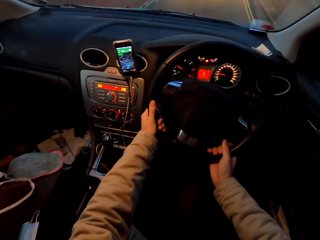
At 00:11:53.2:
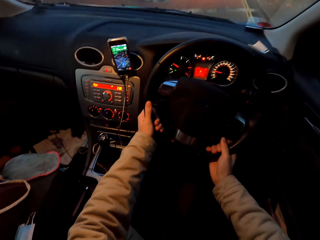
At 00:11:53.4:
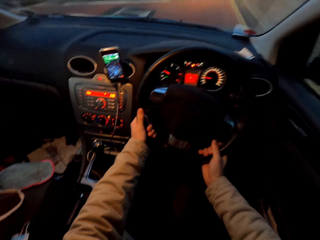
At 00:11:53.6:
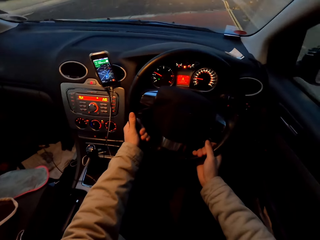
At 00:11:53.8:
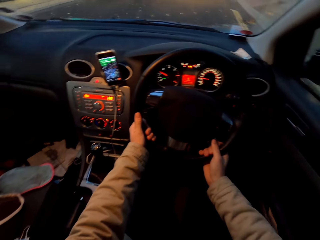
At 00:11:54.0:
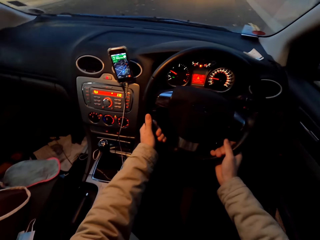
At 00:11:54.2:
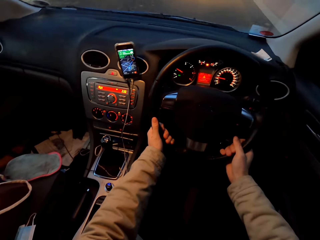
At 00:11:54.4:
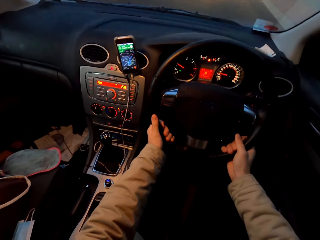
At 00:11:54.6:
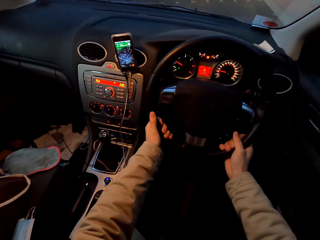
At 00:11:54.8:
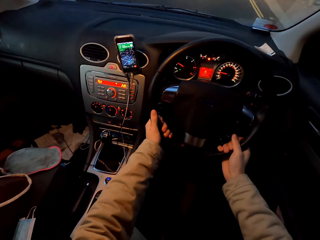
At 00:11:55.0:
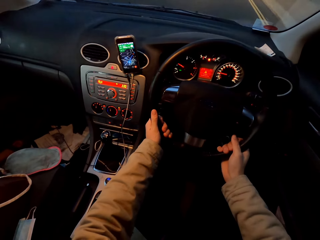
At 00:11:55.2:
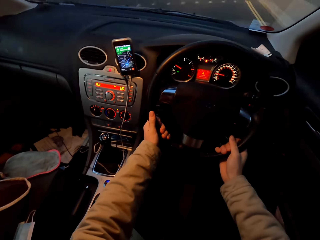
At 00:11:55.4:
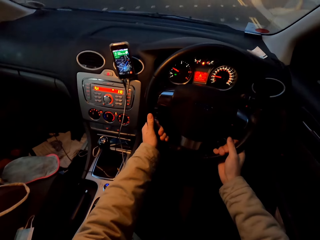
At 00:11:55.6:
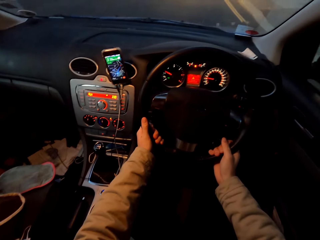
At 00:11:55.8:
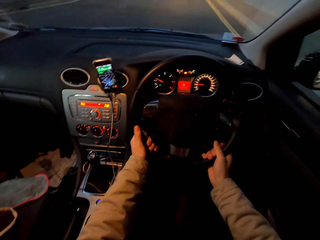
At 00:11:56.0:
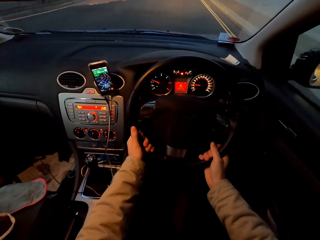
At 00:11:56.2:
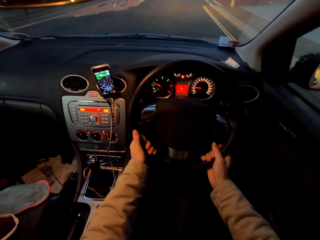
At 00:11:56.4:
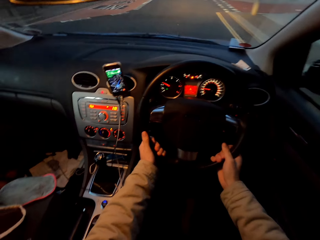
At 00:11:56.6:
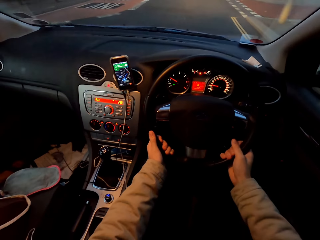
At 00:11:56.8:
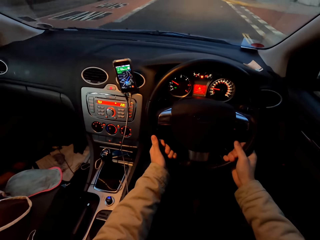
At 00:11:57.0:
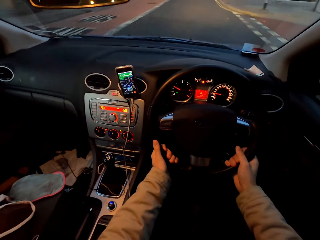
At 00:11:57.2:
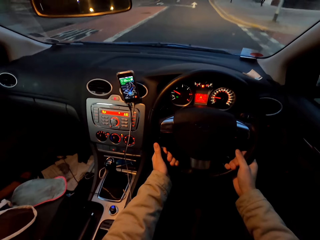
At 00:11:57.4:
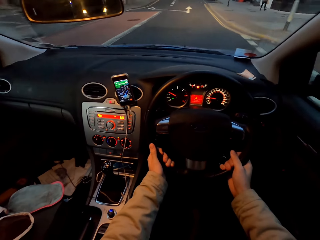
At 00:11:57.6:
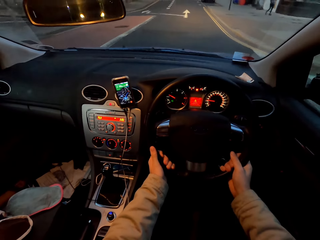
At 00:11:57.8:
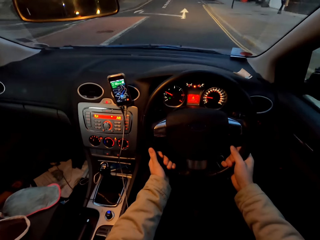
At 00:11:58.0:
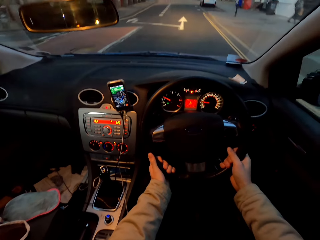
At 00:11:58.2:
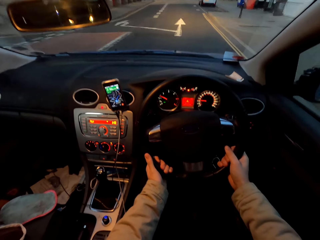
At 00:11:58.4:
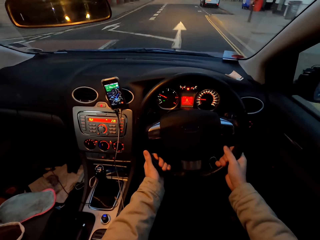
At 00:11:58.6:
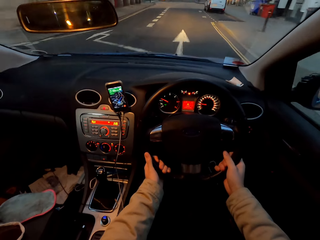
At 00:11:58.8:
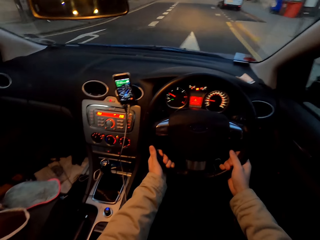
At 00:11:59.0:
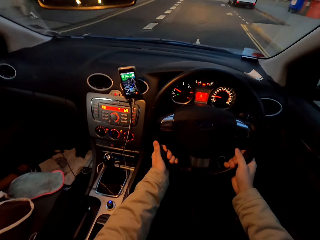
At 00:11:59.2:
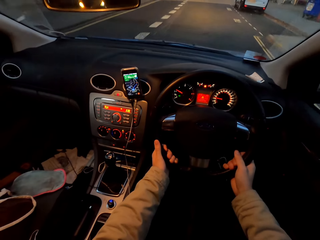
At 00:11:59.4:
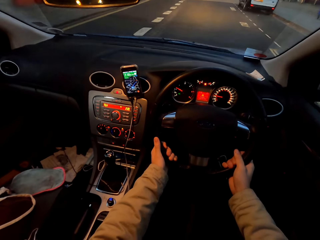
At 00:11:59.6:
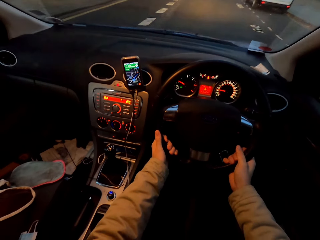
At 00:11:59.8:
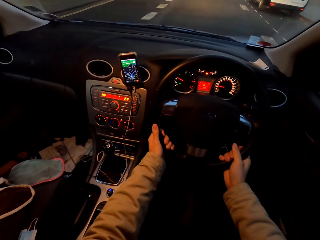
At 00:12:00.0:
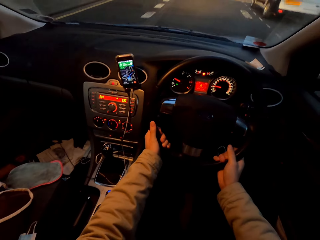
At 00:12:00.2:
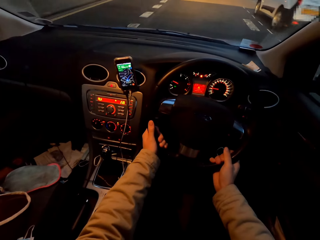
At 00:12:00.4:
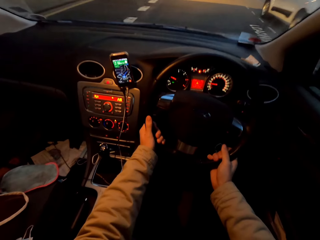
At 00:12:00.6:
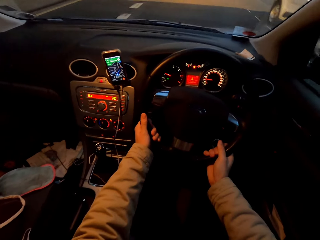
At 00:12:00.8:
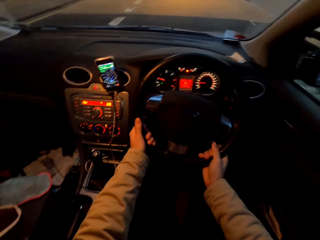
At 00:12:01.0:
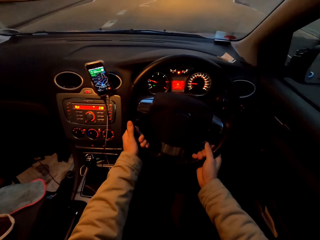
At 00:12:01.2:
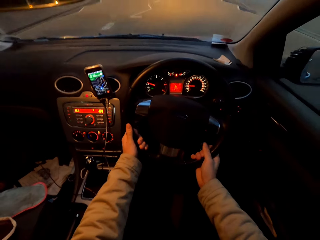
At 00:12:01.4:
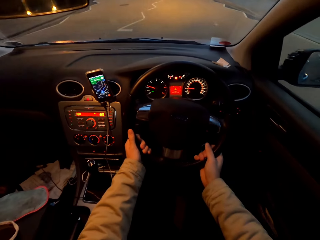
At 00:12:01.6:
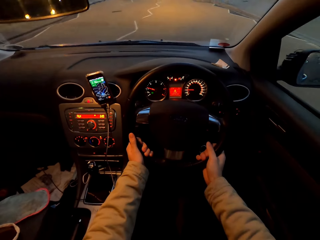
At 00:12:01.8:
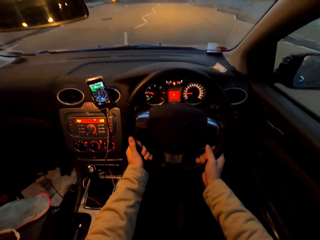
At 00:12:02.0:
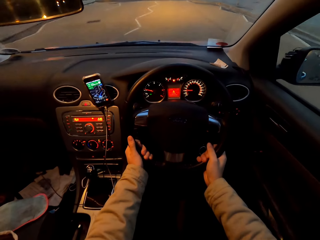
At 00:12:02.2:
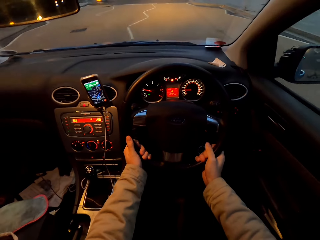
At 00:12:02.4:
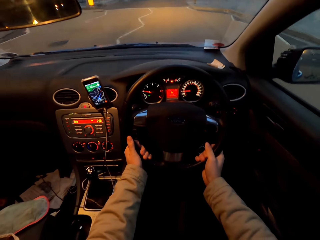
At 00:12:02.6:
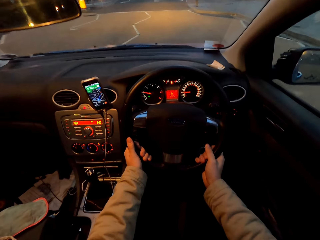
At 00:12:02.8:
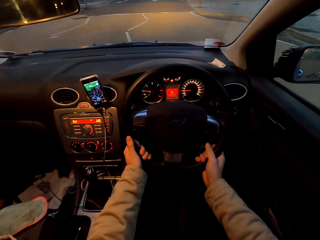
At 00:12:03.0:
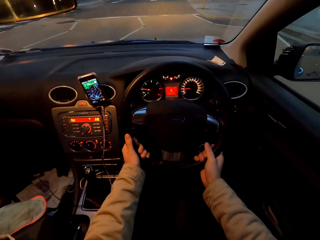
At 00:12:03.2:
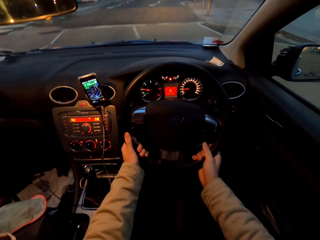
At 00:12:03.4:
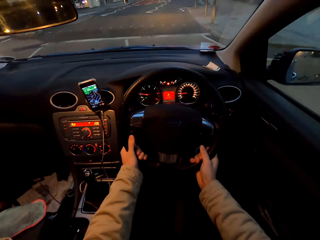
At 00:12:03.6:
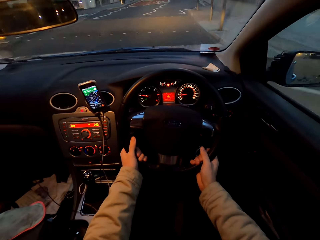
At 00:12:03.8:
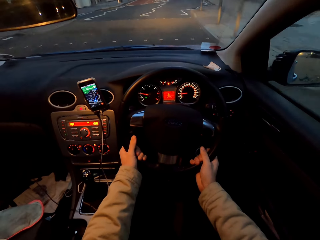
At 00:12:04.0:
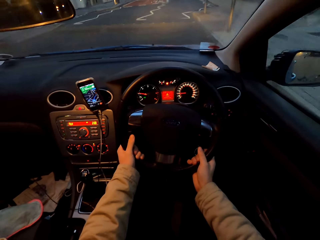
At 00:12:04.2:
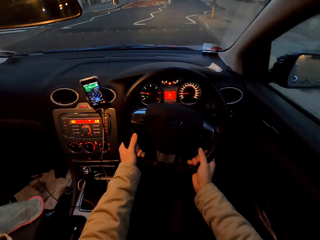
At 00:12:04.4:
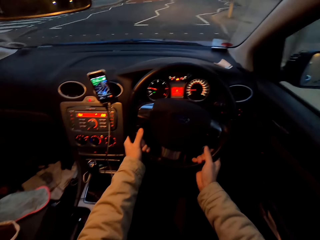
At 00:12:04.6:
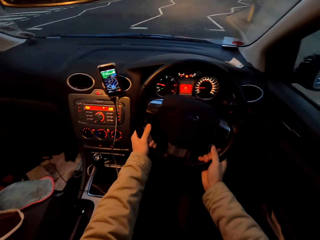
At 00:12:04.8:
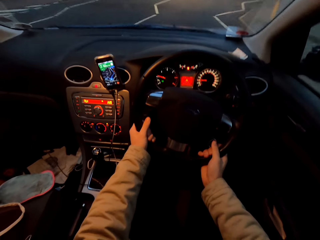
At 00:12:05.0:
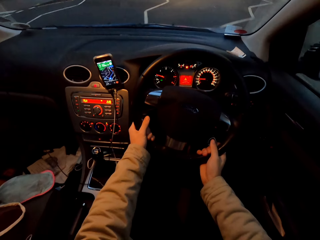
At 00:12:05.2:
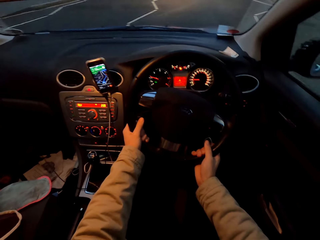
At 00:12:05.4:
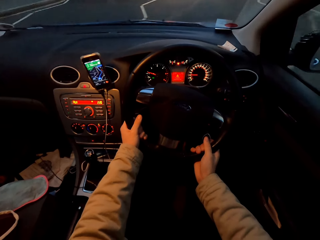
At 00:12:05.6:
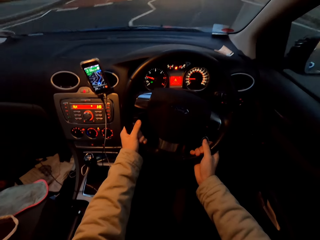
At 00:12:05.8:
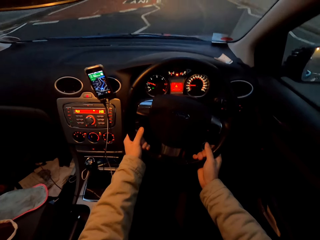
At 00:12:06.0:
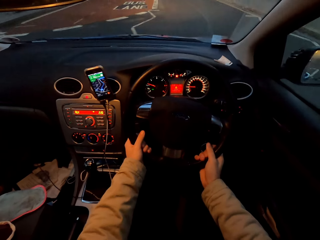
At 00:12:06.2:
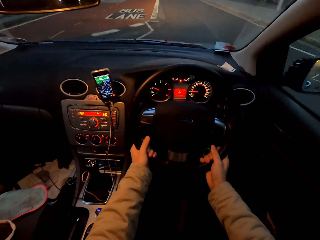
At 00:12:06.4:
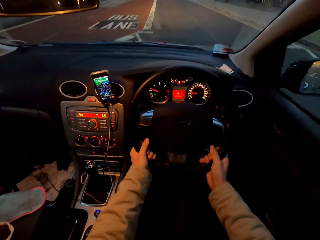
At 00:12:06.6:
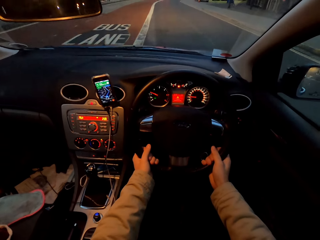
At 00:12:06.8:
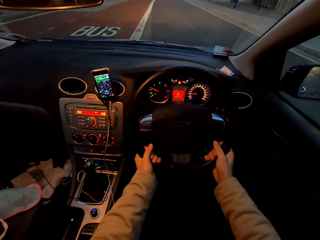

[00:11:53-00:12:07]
The camera wearer drives the car on the road with both hands on the steering wheel.

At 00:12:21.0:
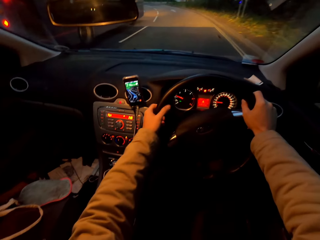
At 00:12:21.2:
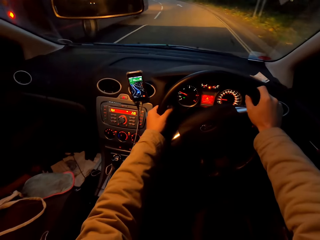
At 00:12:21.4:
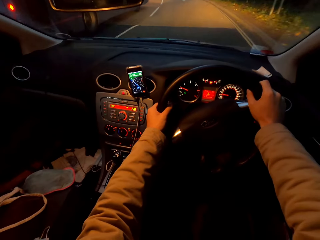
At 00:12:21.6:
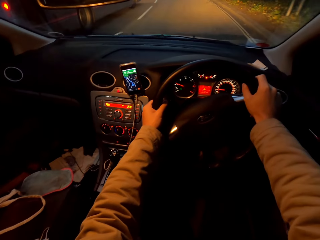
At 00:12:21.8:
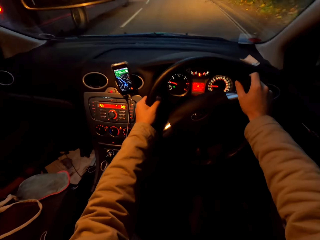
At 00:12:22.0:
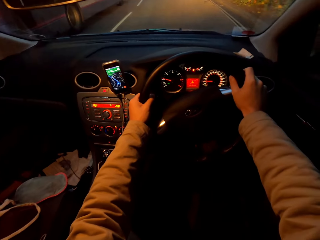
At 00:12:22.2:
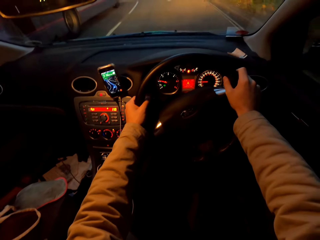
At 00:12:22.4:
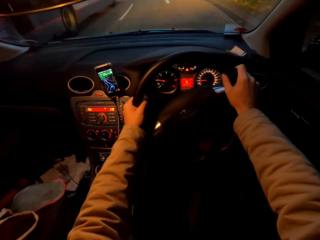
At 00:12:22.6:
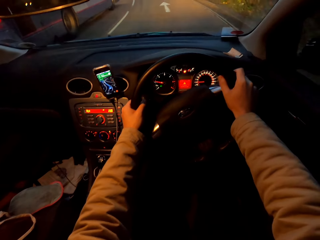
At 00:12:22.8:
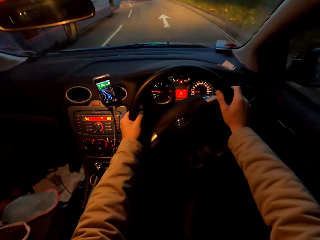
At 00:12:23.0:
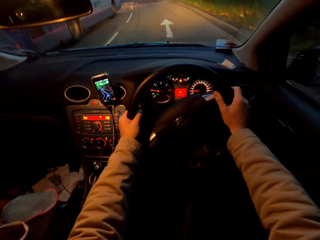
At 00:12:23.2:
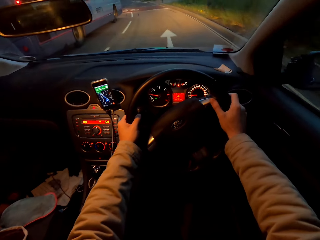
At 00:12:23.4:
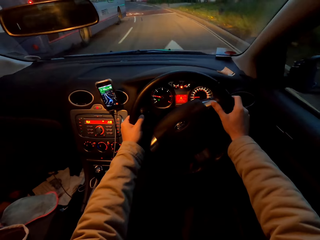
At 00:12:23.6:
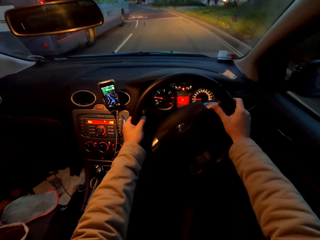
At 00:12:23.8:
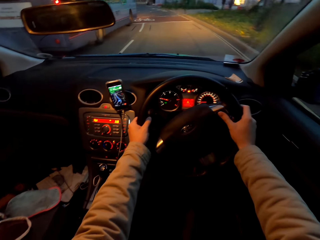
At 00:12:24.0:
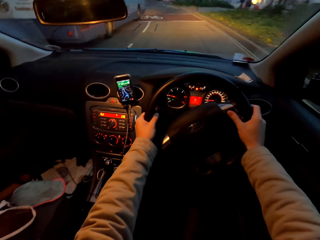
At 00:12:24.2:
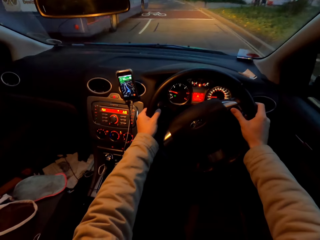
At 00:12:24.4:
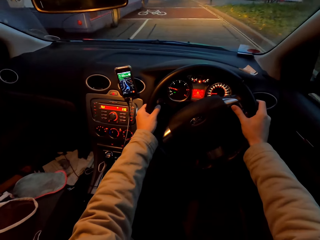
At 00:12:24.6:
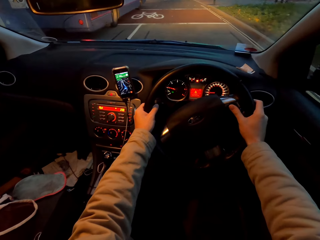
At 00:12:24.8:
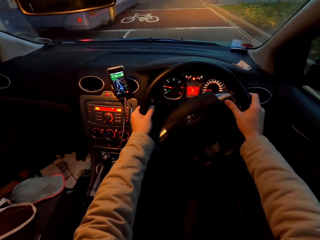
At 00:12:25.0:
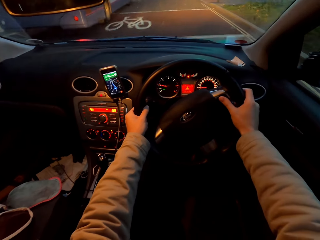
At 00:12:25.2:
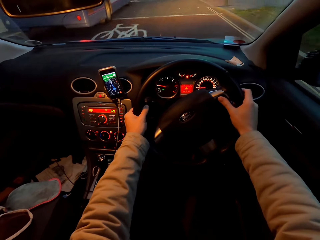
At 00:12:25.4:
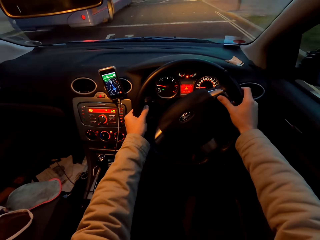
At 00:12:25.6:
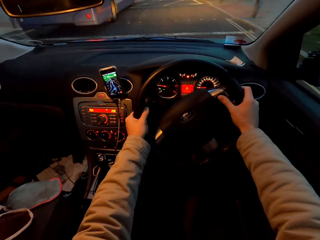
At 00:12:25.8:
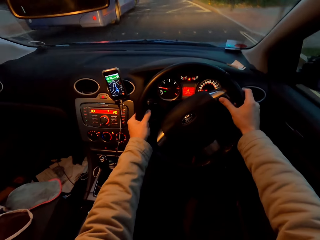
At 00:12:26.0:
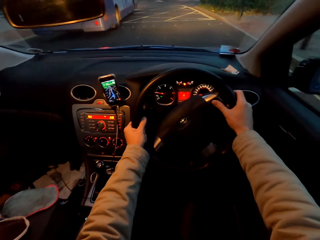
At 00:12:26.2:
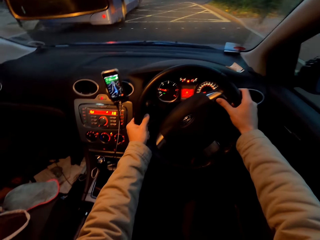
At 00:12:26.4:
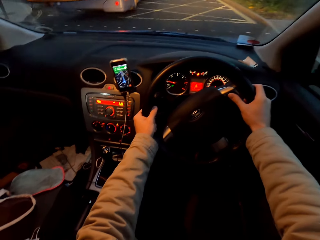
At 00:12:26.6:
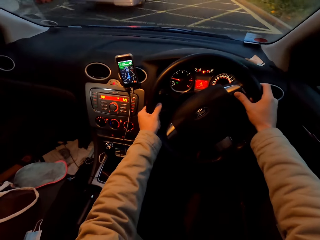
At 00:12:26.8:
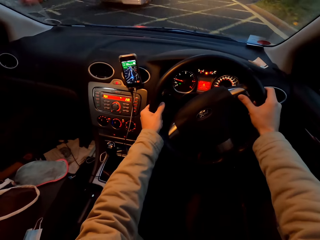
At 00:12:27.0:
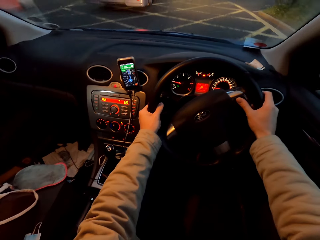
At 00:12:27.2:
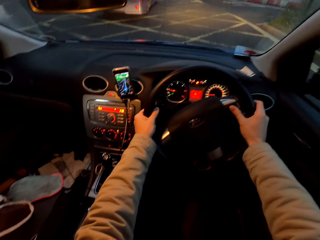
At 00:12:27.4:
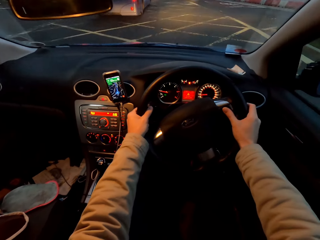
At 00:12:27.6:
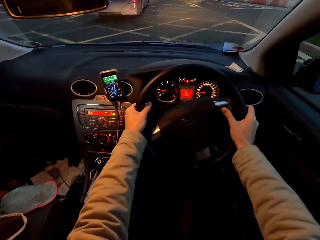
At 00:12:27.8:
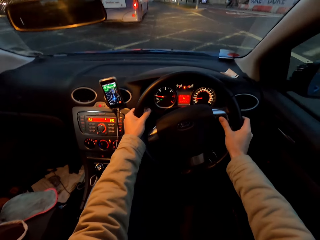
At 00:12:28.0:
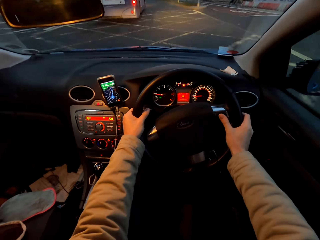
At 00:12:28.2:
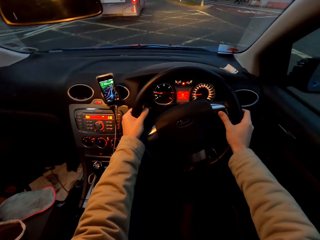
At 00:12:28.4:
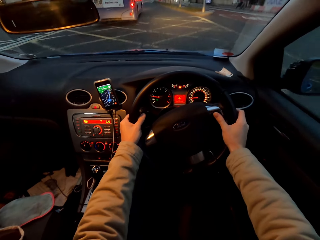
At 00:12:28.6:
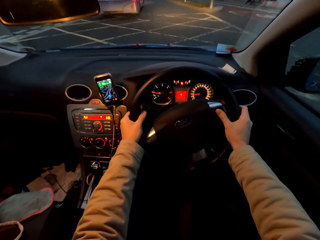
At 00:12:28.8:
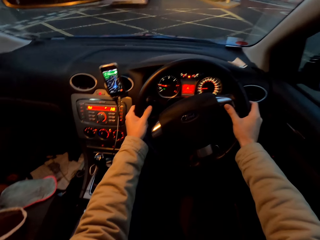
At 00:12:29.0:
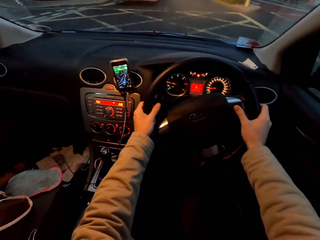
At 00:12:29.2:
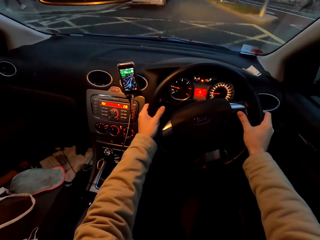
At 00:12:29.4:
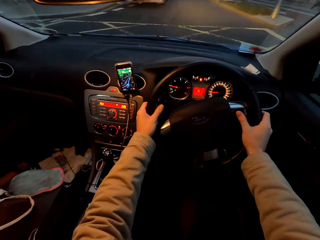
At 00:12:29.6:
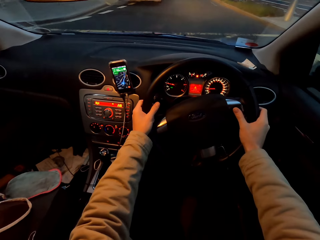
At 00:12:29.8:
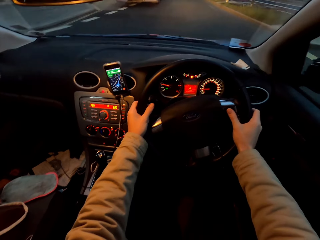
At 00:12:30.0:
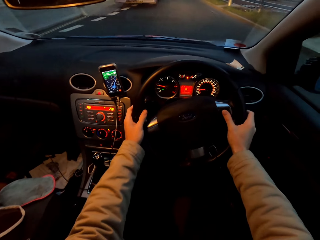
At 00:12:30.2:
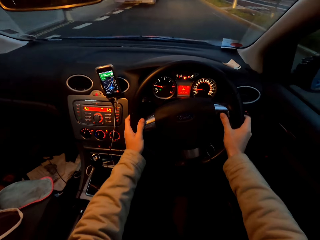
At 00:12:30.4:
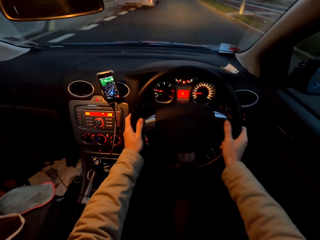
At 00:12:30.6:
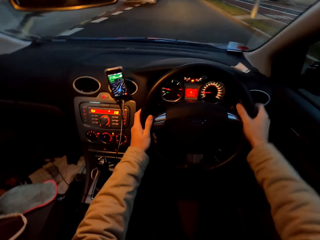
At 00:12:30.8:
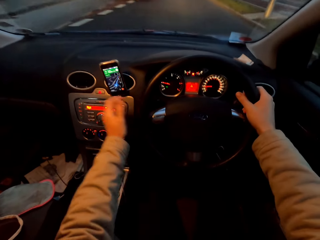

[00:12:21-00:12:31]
A white bus drives past the camera wearer on the road. The camera wearer drives the car on the road with both hands on the steering wheel.
